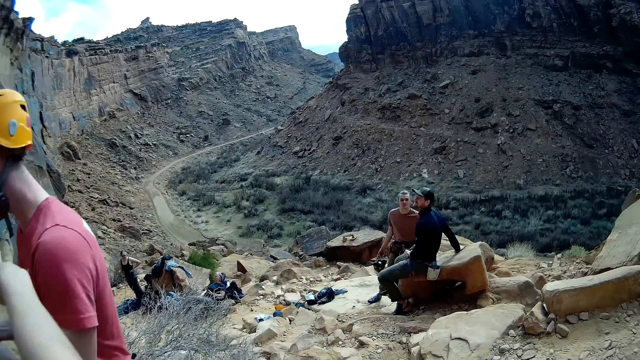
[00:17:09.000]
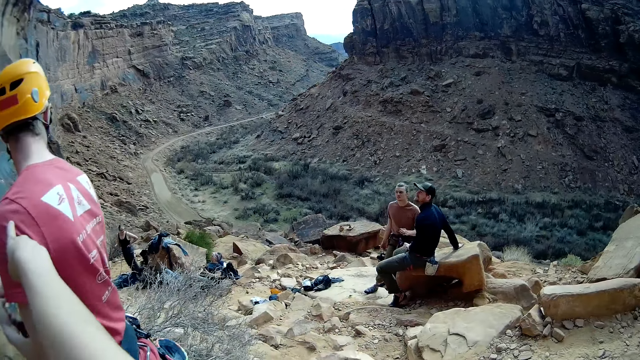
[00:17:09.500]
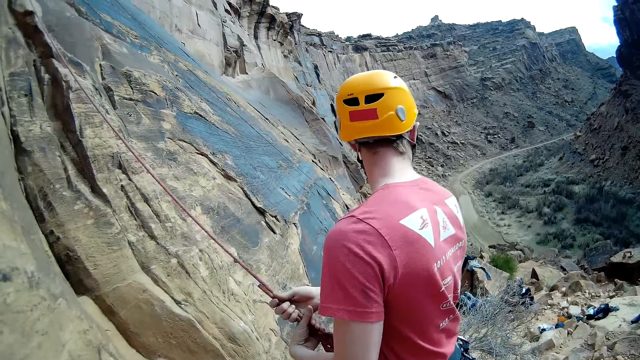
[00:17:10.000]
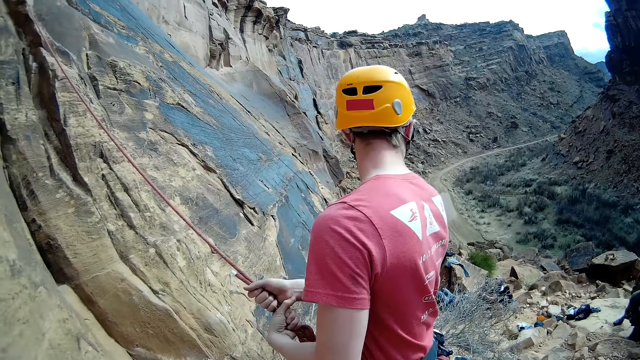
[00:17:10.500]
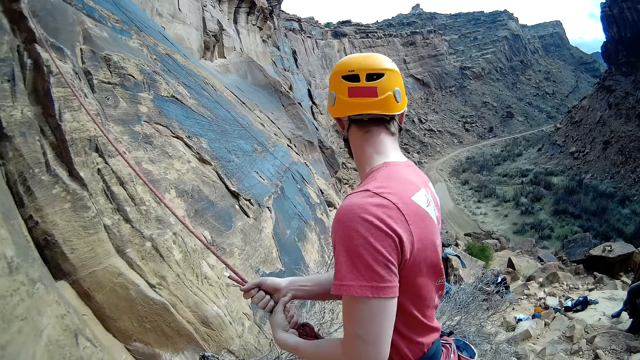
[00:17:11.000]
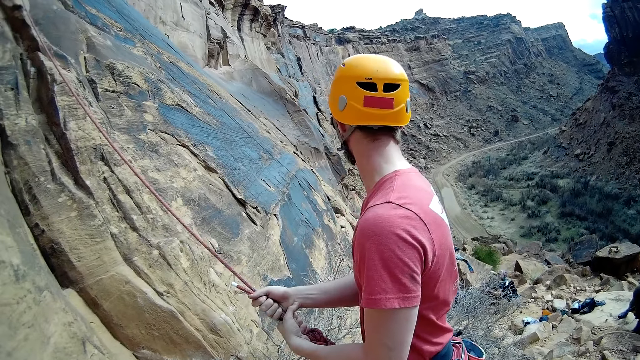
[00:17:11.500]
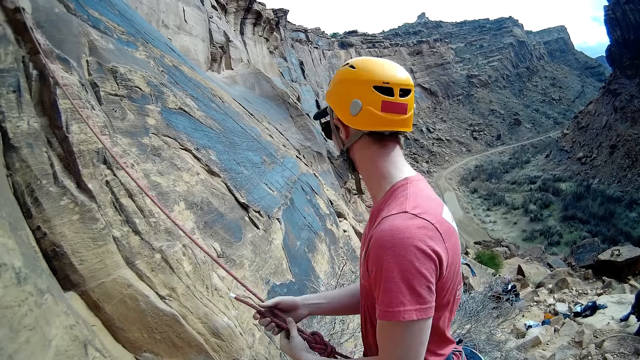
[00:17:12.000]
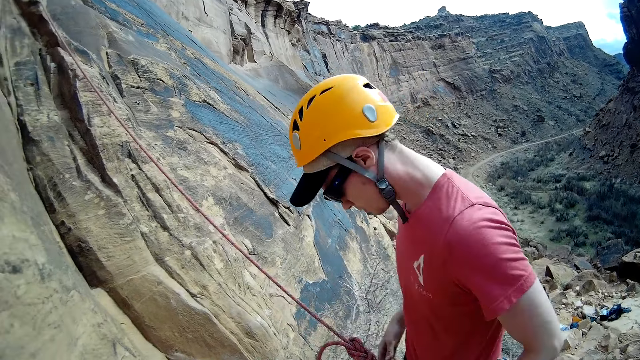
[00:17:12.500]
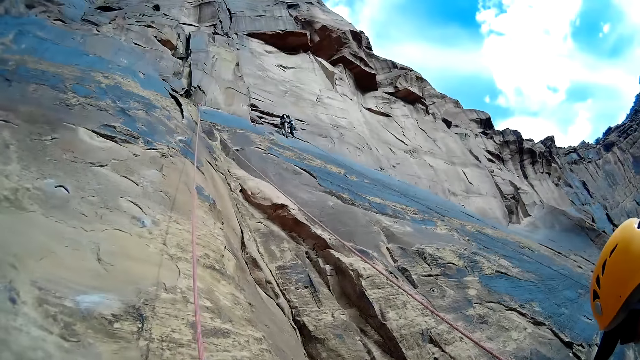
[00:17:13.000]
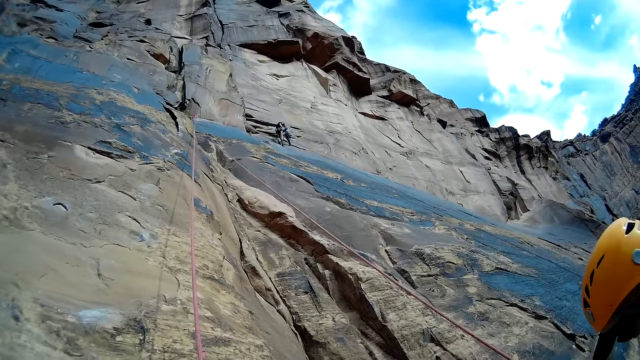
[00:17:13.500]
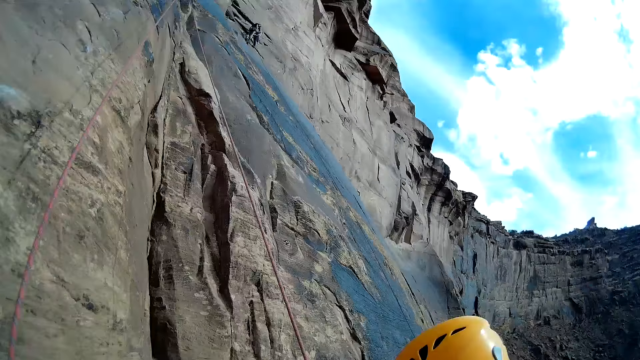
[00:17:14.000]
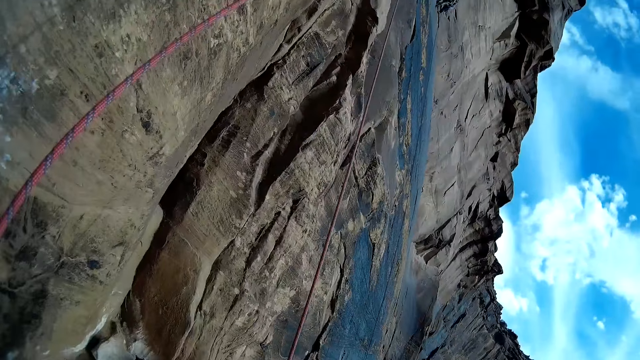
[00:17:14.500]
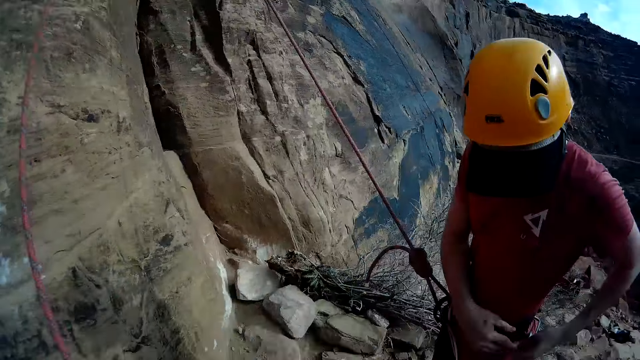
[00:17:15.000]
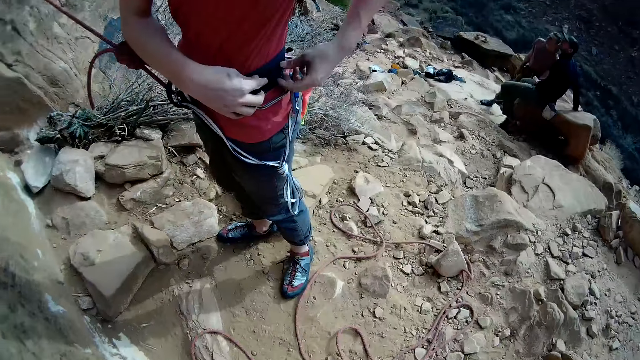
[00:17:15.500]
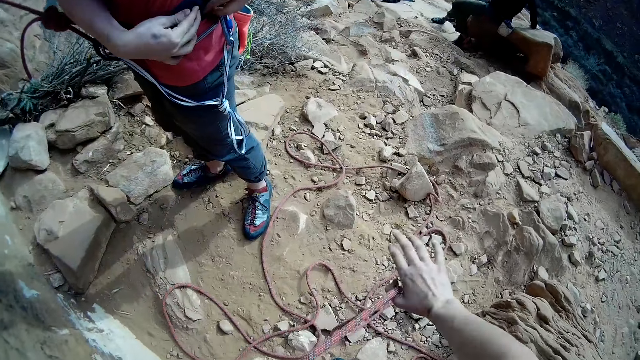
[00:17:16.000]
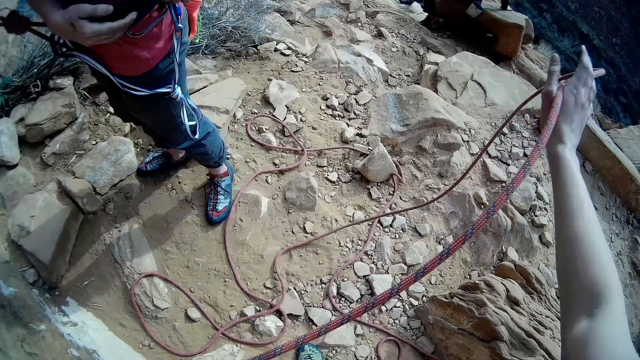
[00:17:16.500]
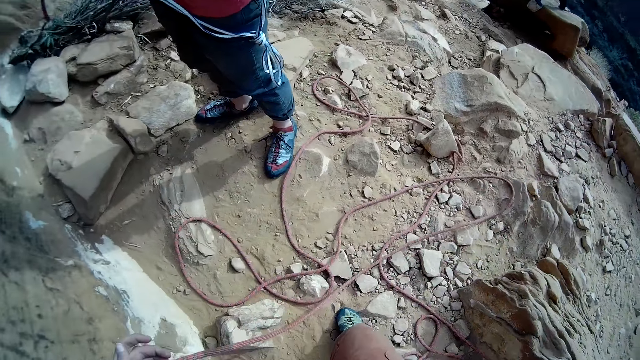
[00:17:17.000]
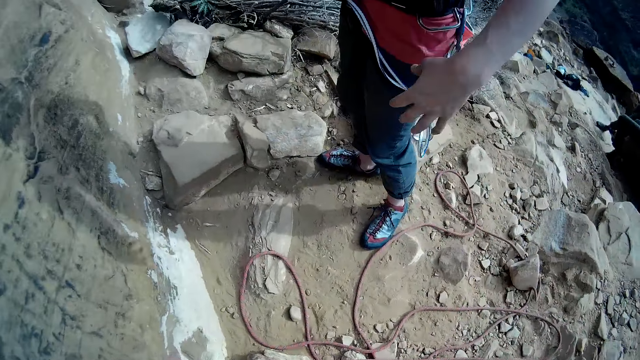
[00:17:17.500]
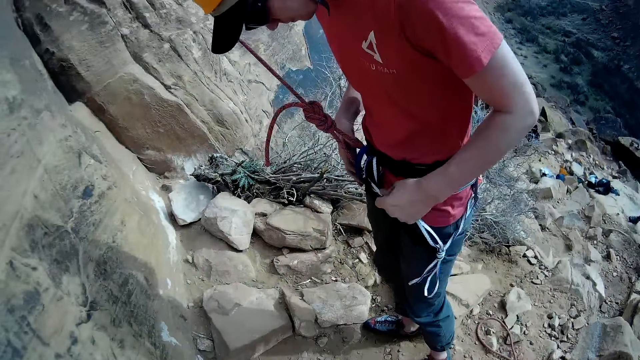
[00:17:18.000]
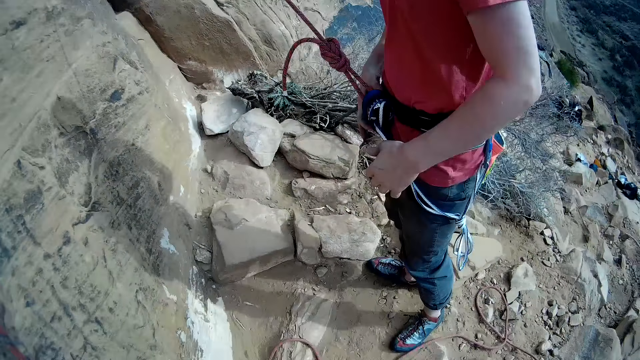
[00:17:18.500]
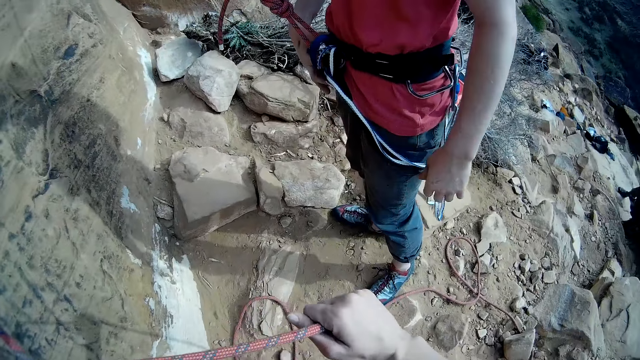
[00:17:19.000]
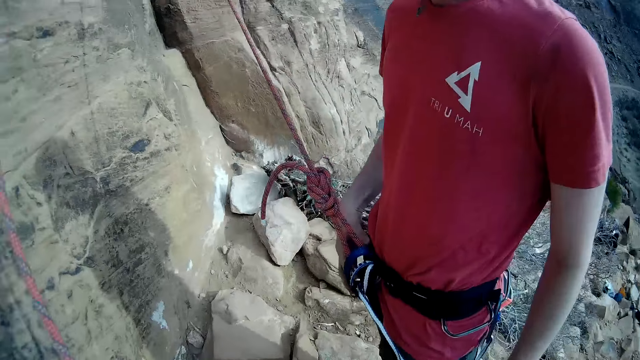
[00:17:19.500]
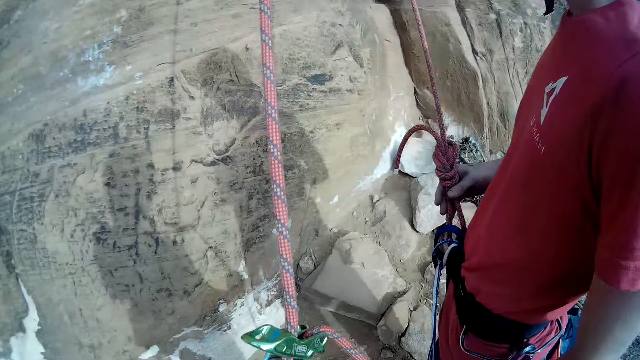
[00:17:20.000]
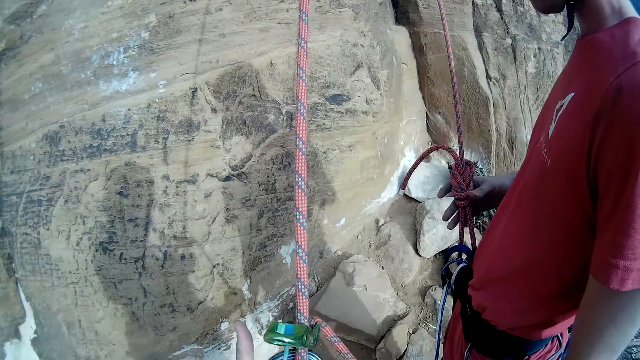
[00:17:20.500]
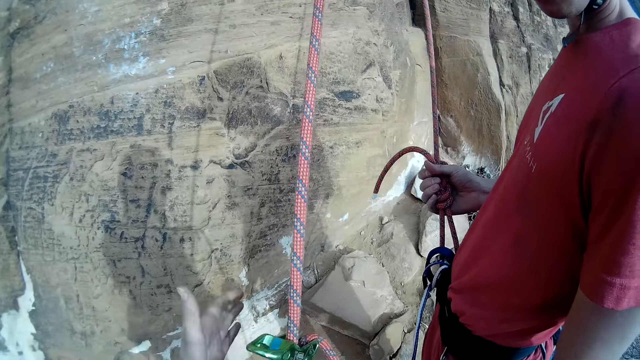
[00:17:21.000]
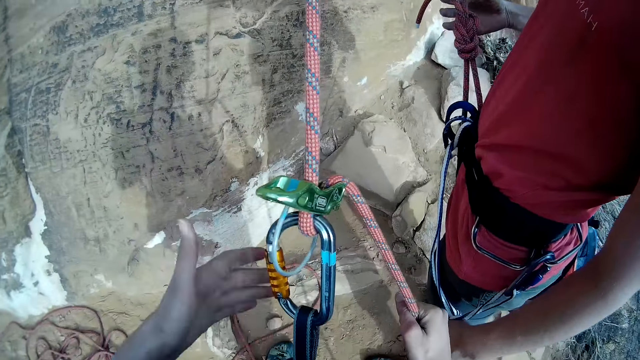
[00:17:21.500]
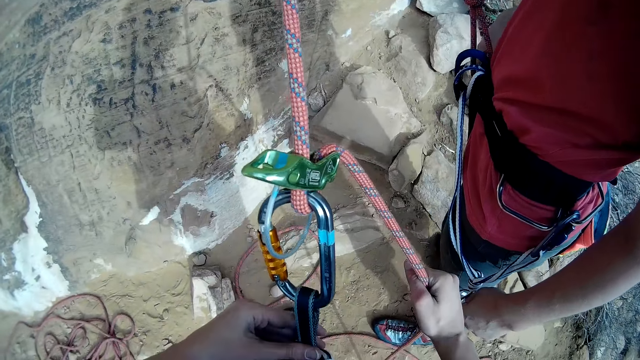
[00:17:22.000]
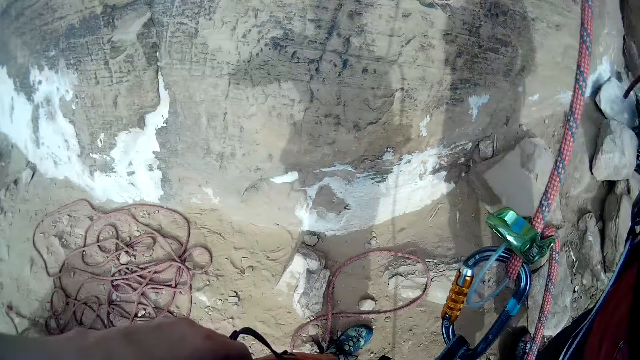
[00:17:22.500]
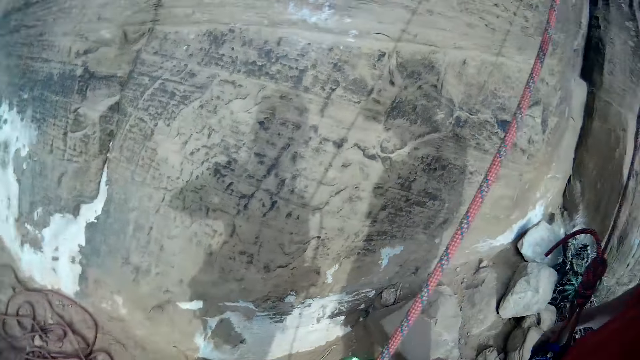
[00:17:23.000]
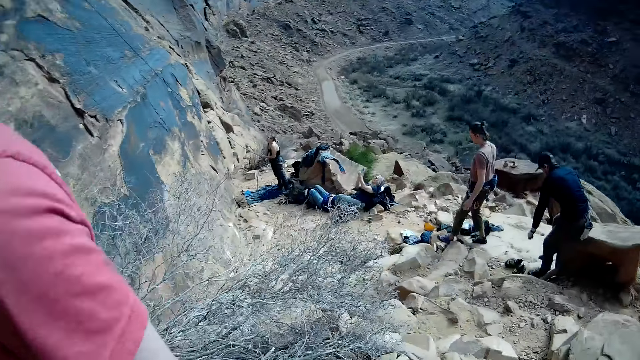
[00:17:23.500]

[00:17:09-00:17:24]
A man turns to the side, holds a rope and looks down. The camera wearer turns the camera to the cliff. He turns the camera around. The man adjusts the climbing rope with his hand. The camera wearer adjusts the climbing rope with his hand. He holds the rope. The man holds the rope. The man holds the rope again.

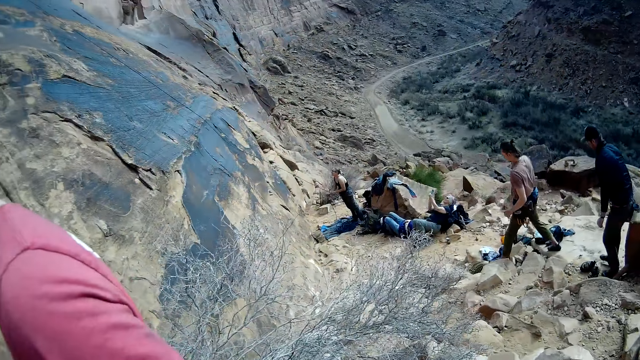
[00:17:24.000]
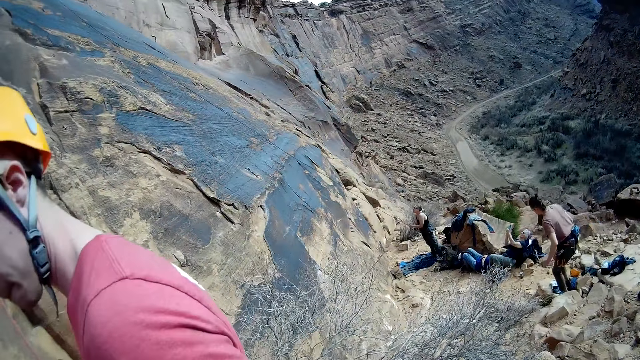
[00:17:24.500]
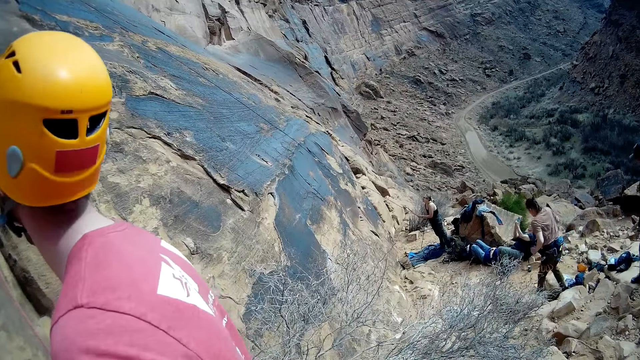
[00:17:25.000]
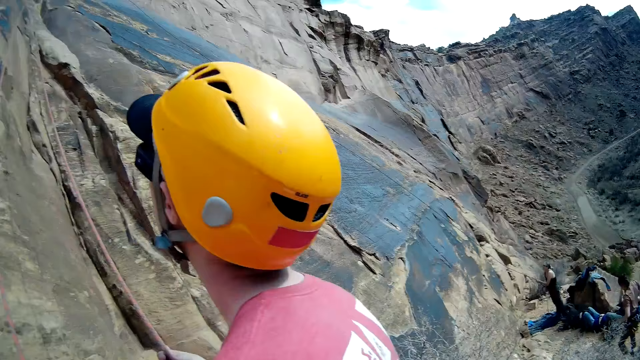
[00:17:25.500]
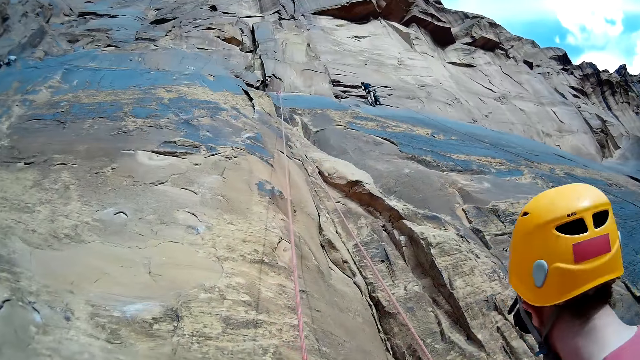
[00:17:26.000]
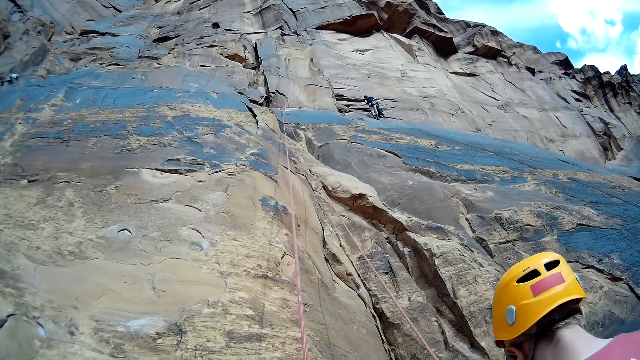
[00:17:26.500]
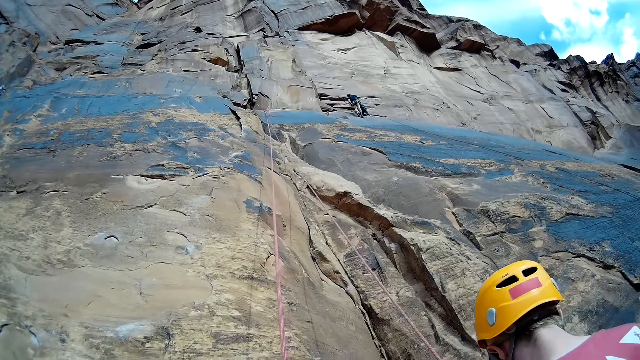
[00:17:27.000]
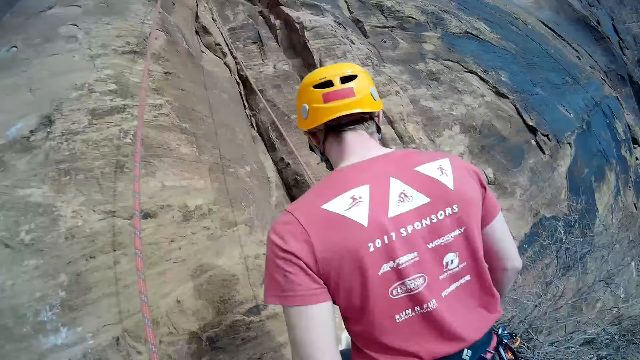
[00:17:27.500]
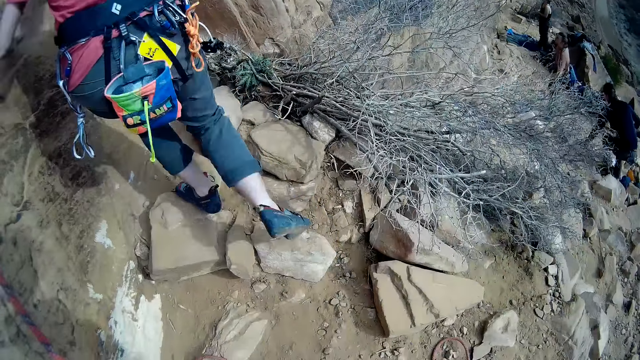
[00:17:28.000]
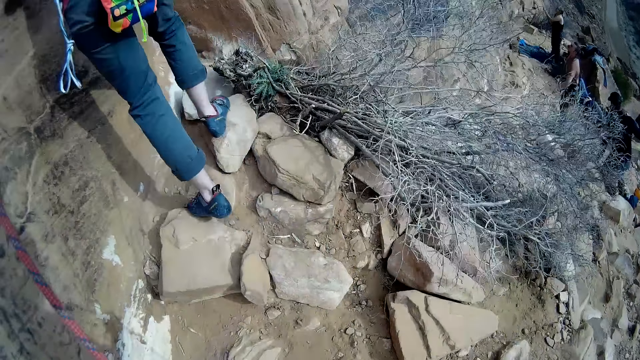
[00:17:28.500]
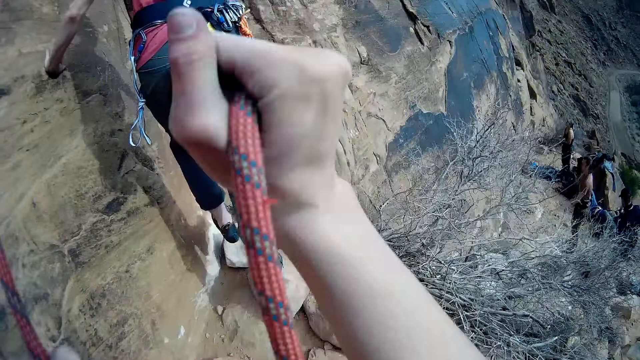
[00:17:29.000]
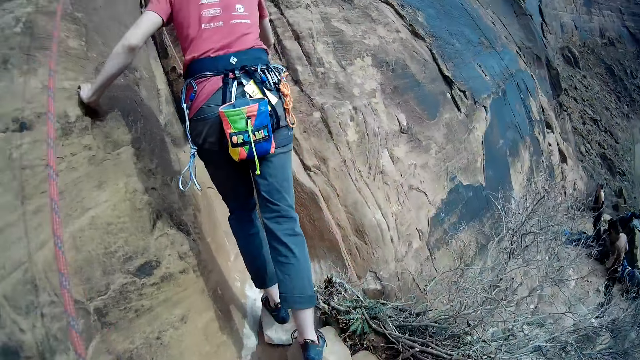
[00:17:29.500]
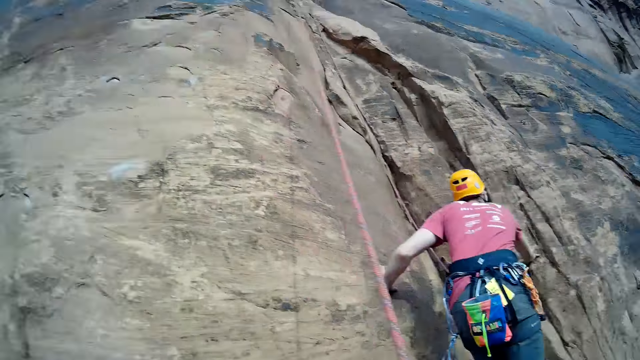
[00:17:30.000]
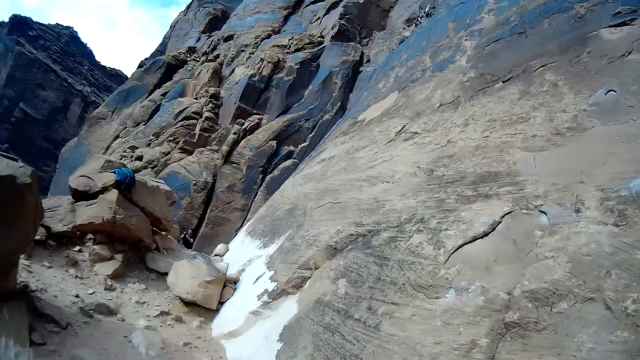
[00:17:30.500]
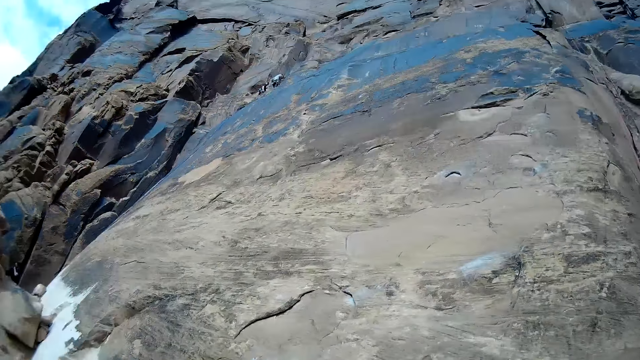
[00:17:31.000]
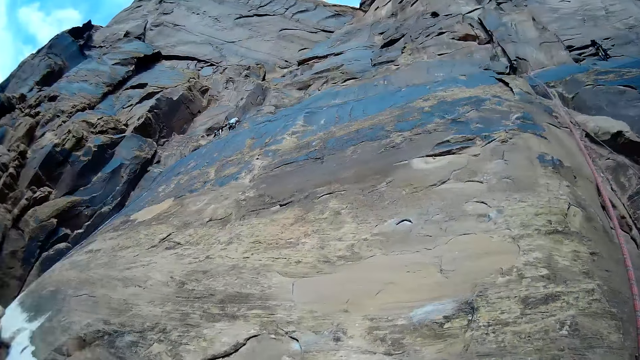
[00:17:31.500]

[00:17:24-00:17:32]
The camera wearer turns the camera around. A man looks to the cliff and steps to the stones. The camera wearer holds a rope. The man goes up the cliff. The camera wearer turns the camera around.
